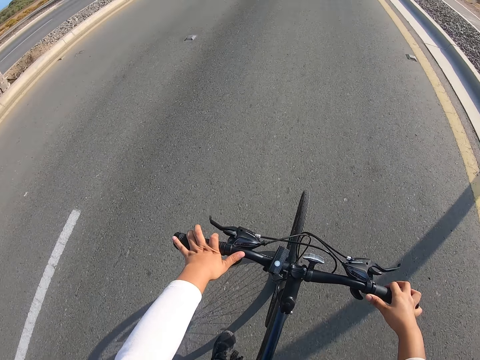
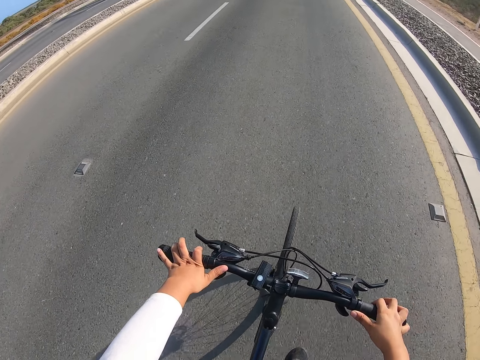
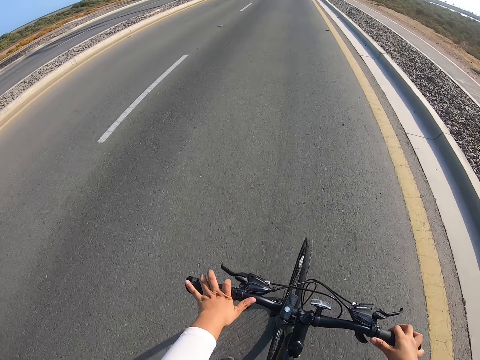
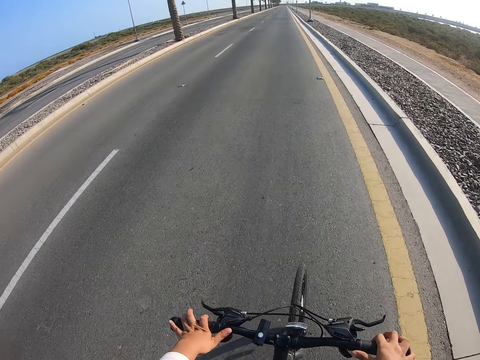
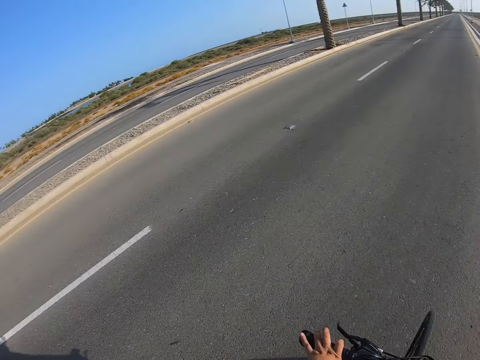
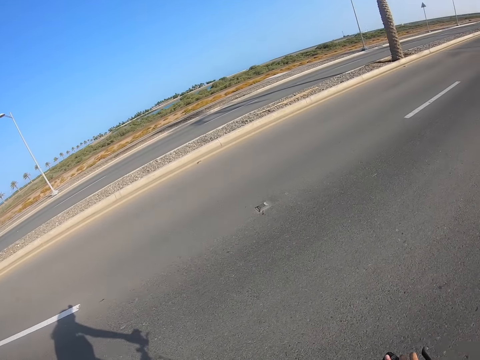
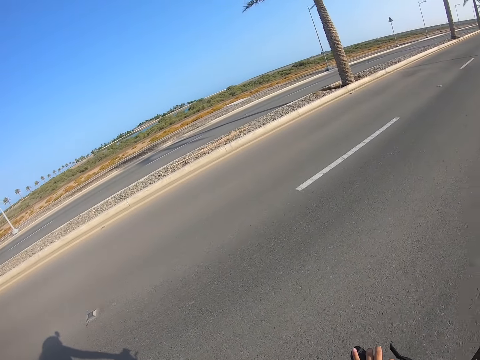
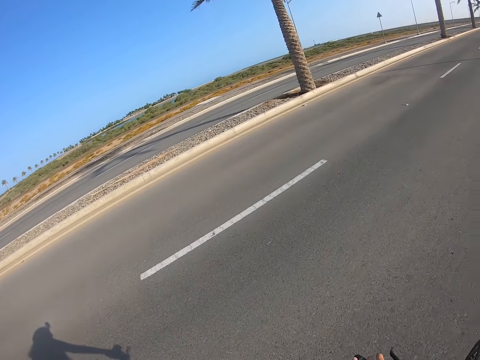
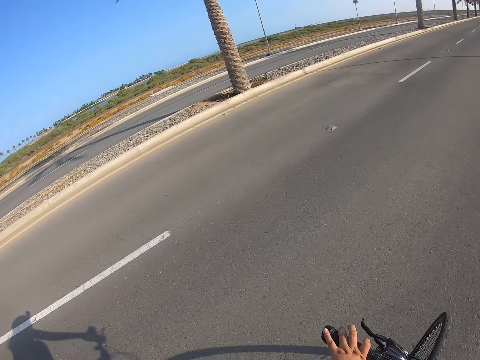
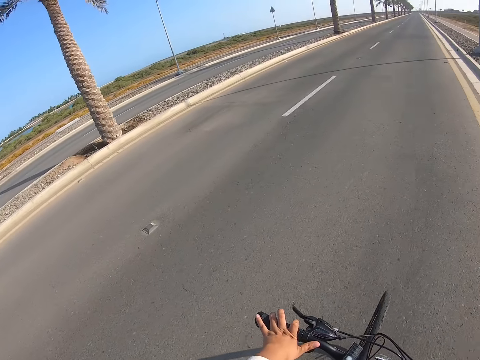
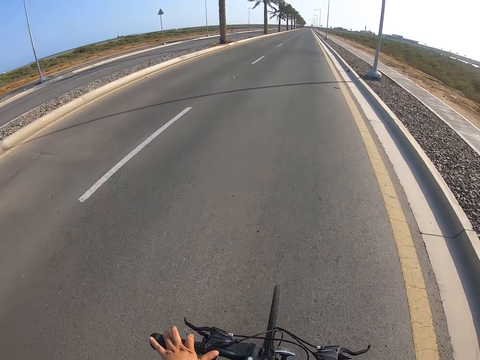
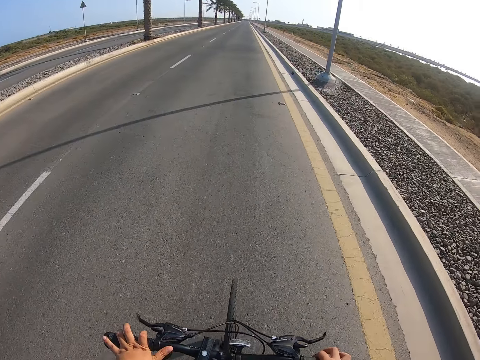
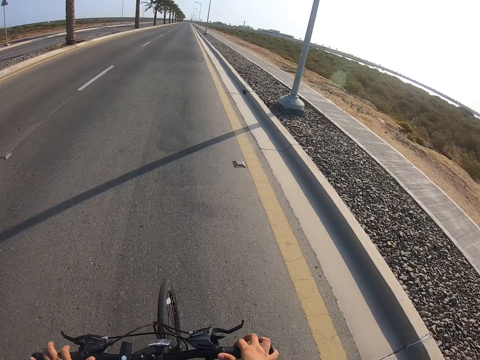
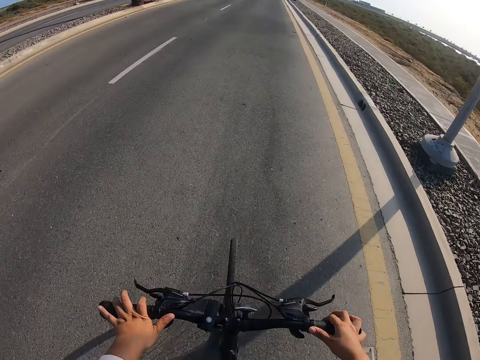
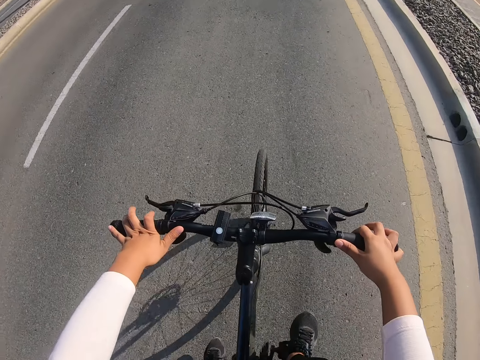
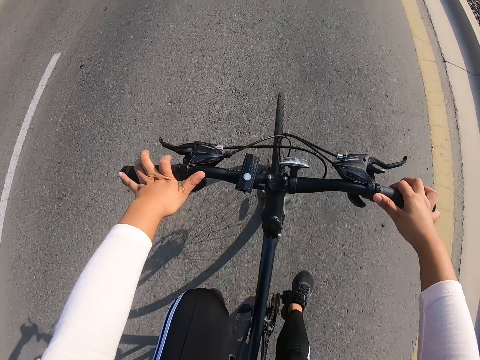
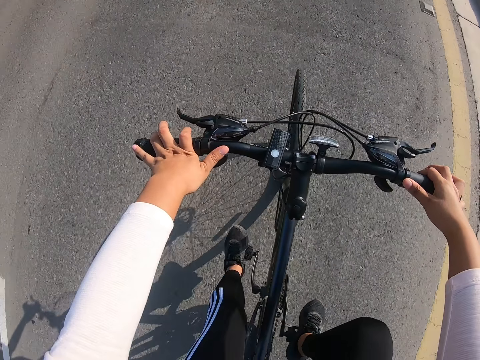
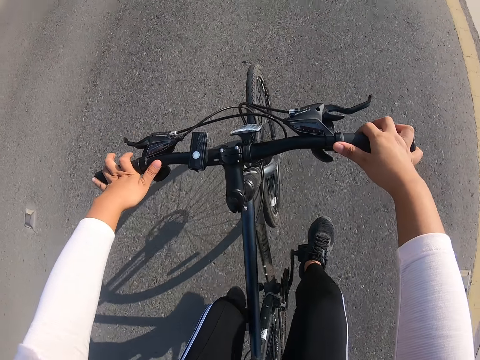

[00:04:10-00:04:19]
The camera wearer looks around the road. They ride a bicycle on the road.

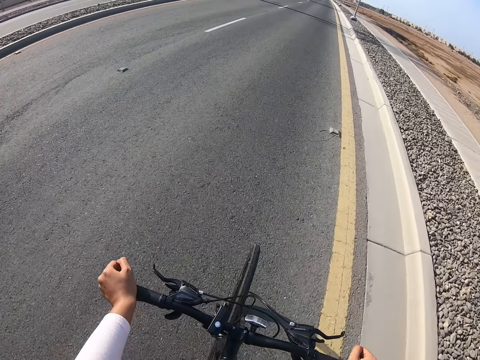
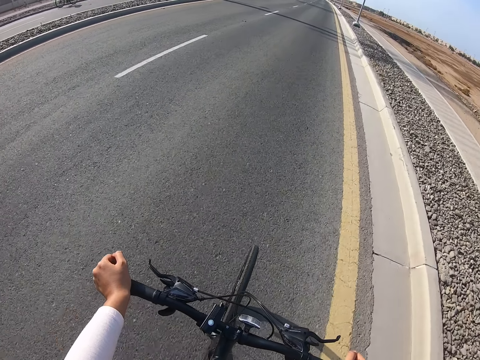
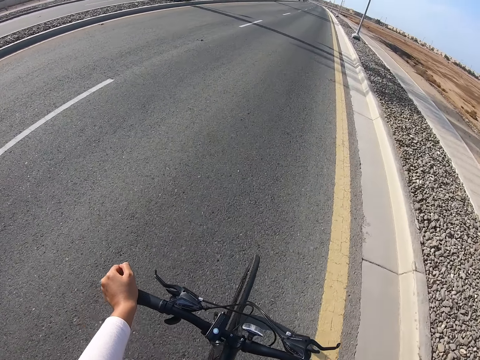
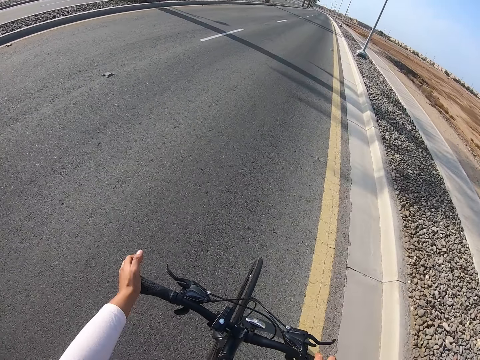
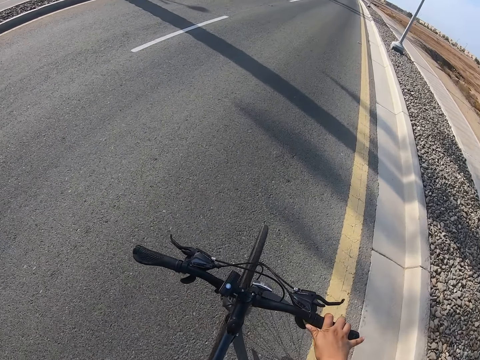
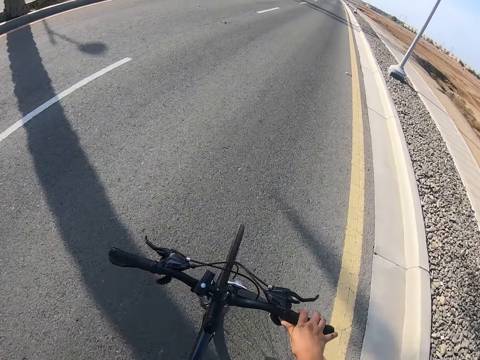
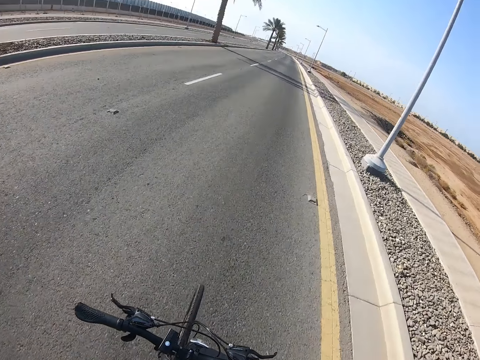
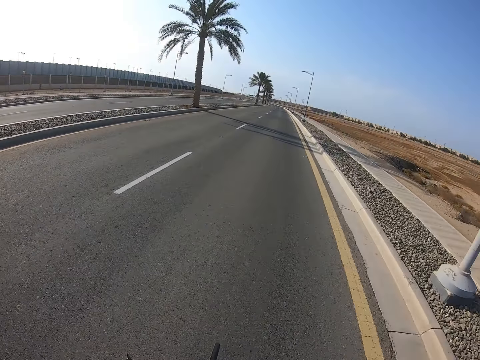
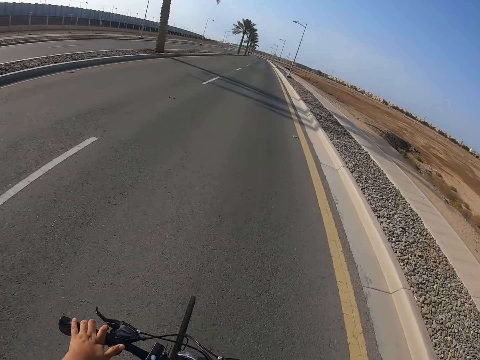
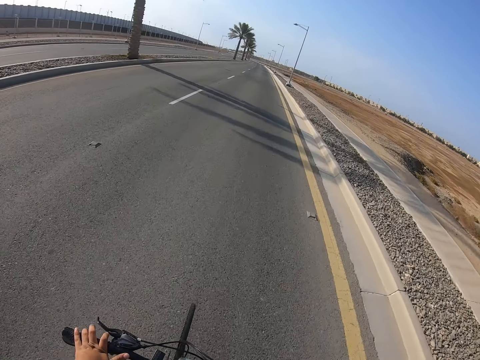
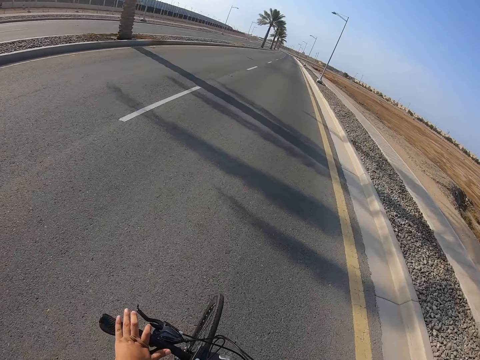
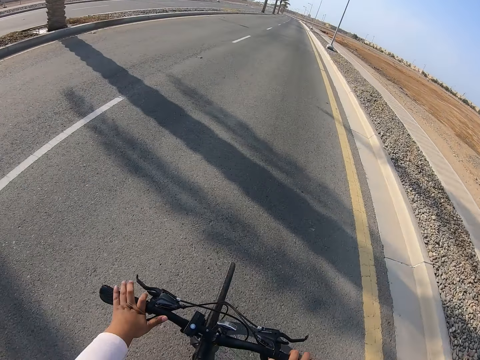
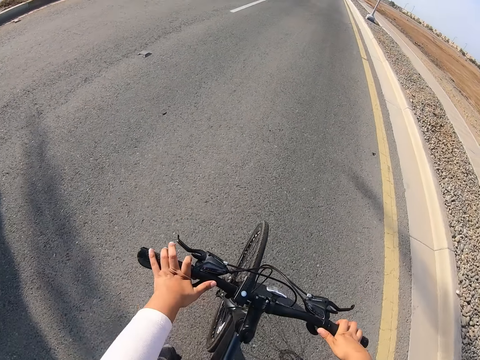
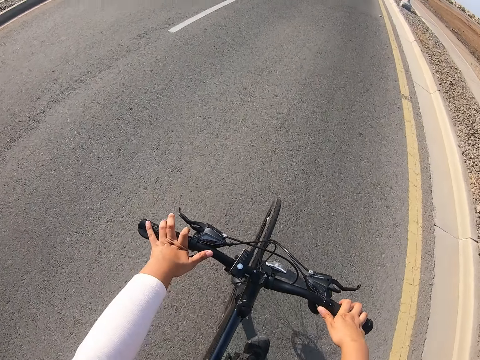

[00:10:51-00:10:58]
The camera wearer lifts the left hand. They ride a bicycle on the road.

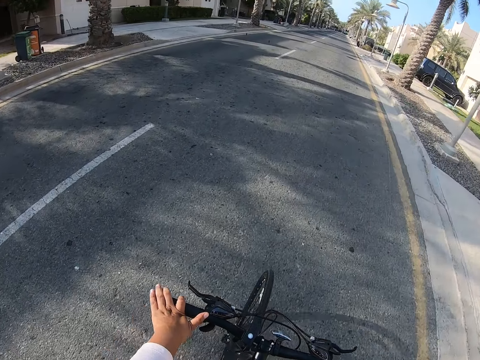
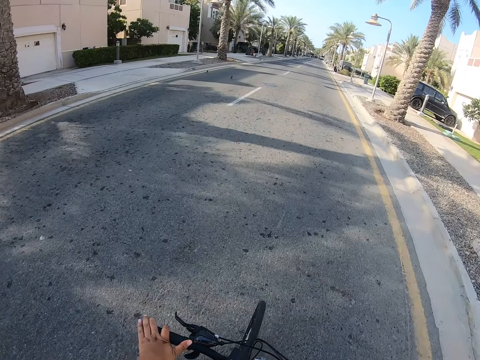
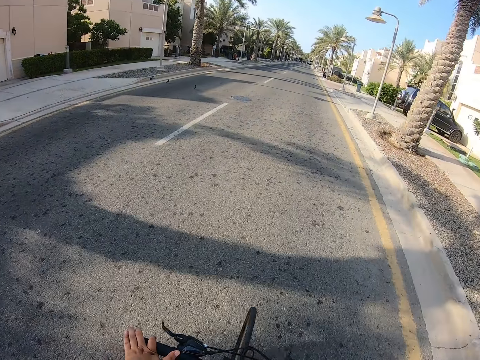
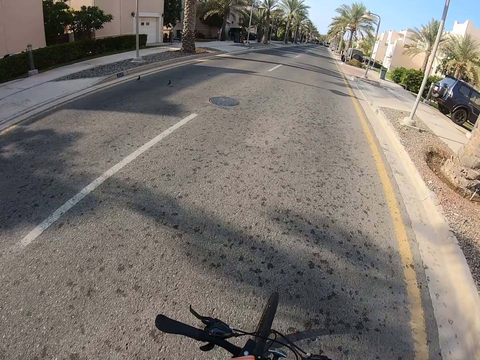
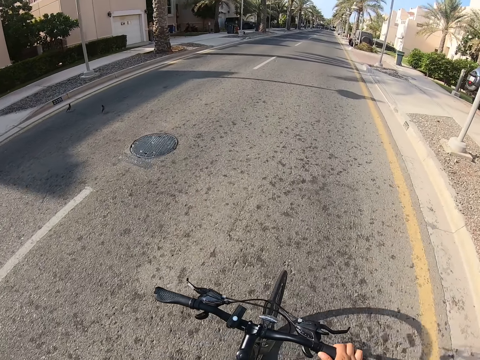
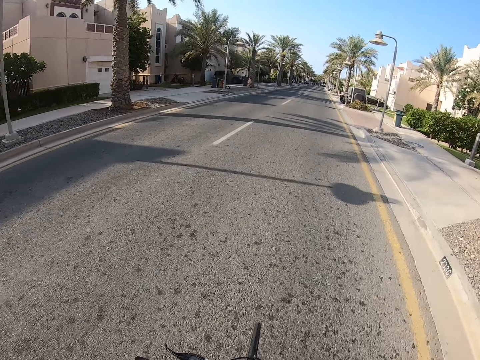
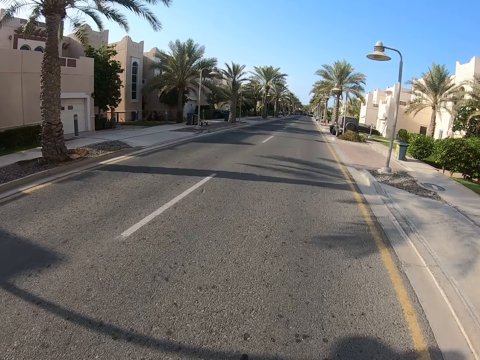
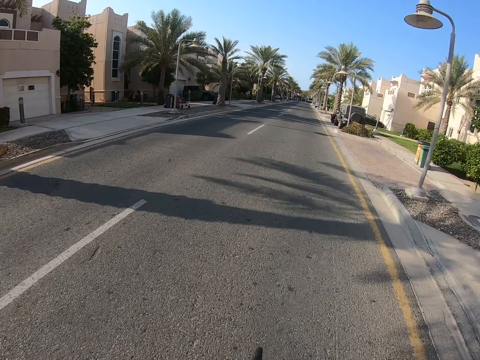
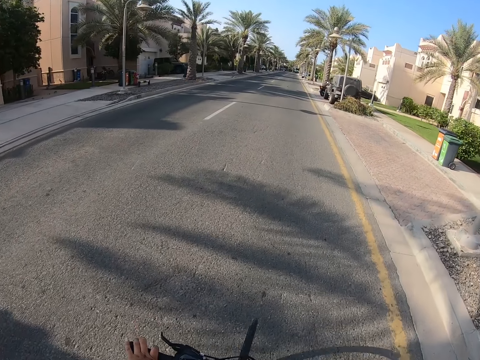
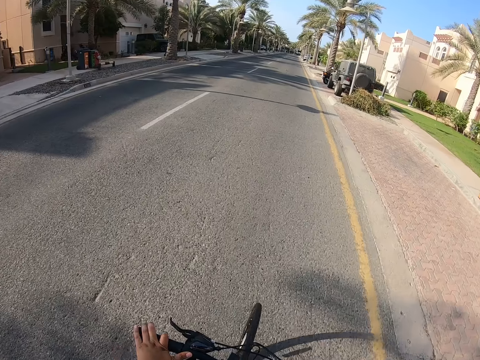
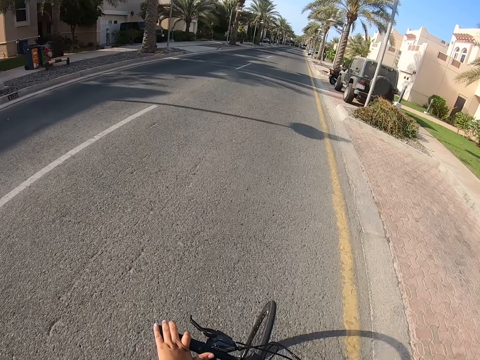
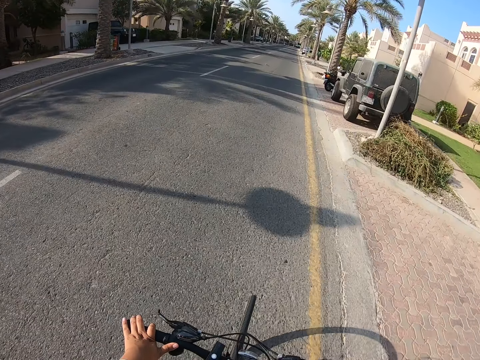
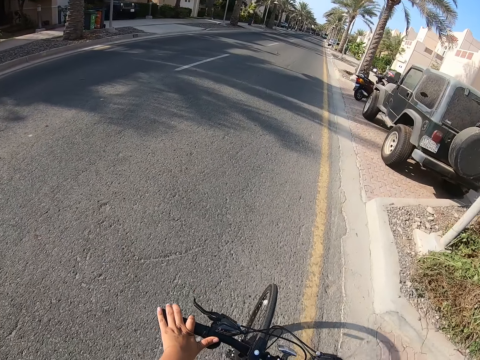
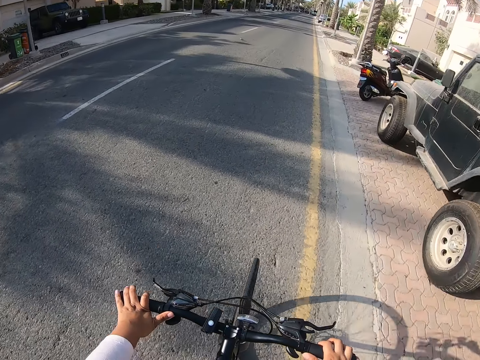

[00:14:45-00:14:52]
The camera wearer lifts the left hand. They ride a bicycle on the road.

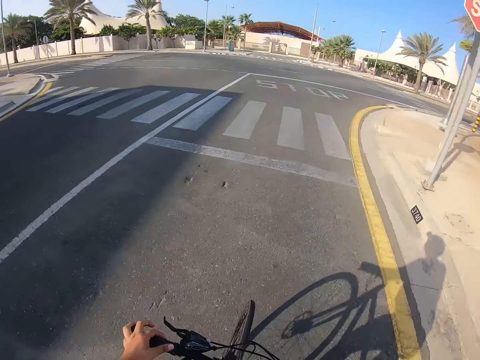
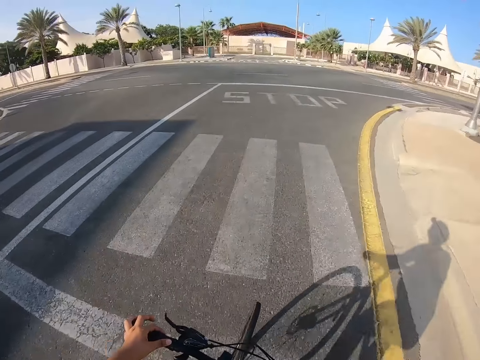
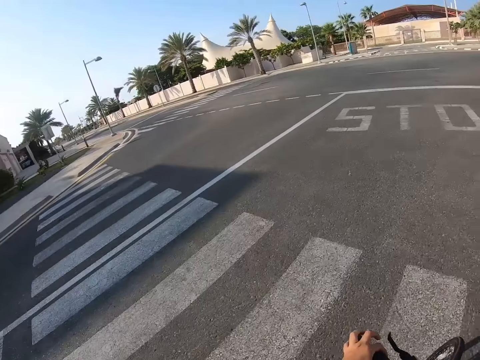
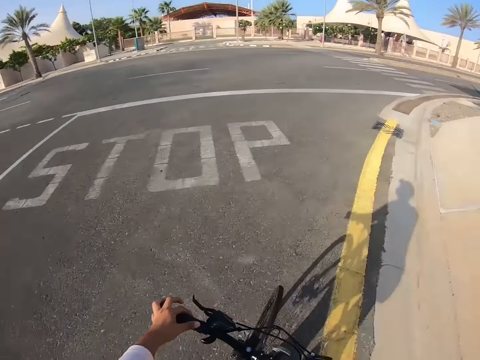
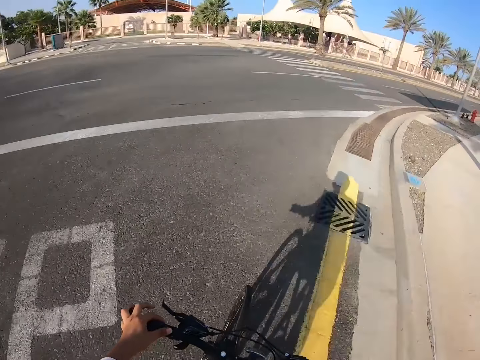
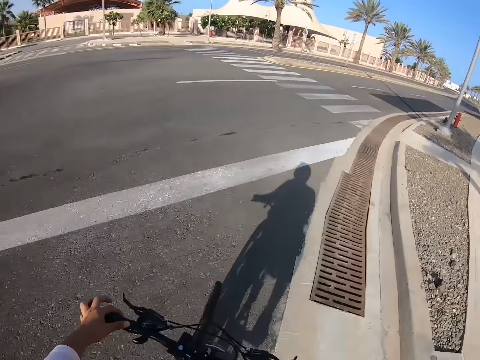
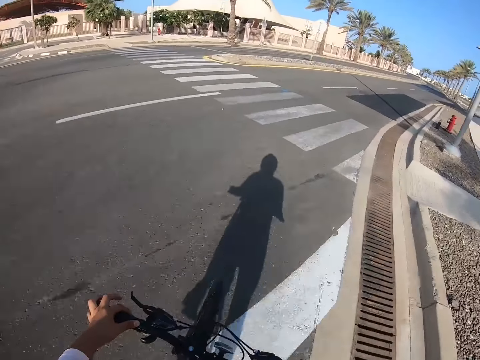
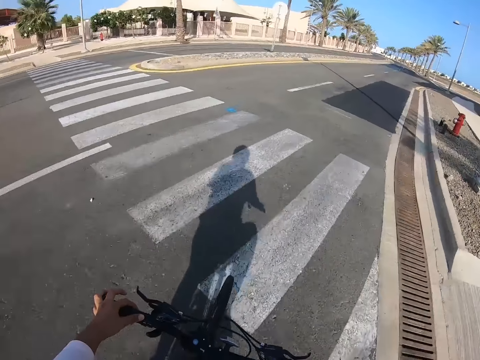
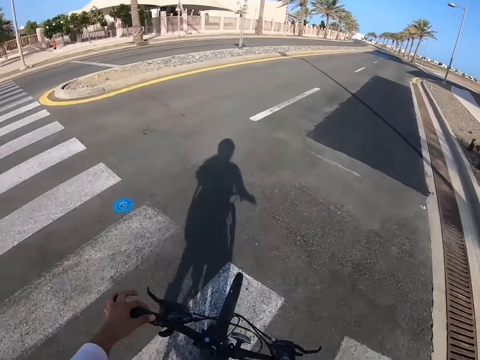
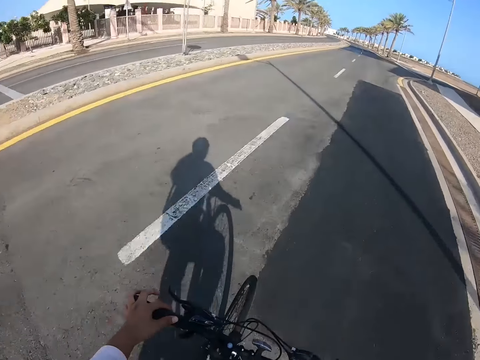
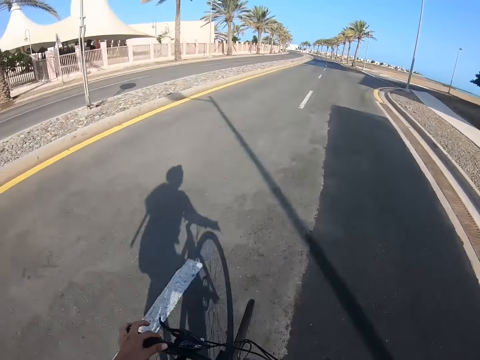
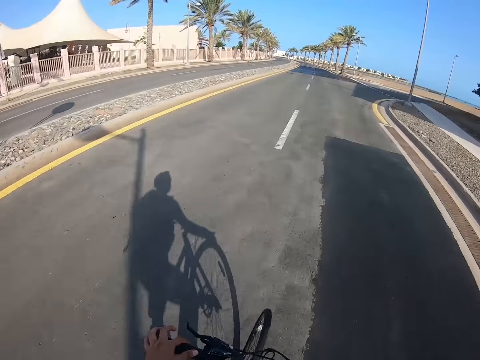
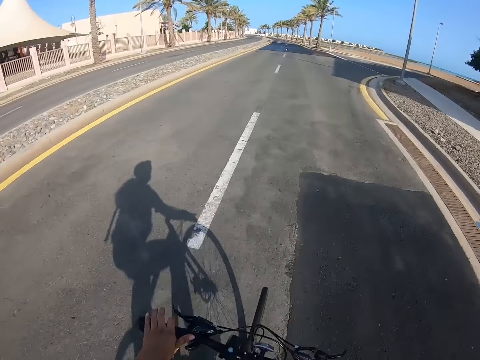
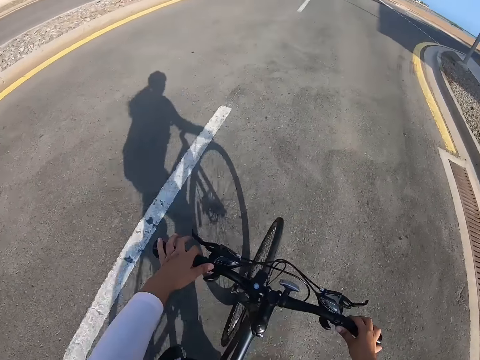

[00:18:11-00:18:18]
The camera wearer looks across the road. They ride a bicycle.
